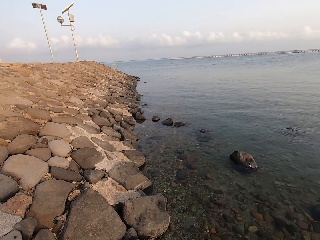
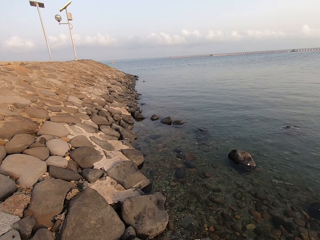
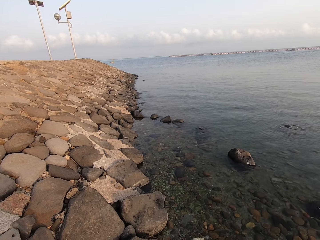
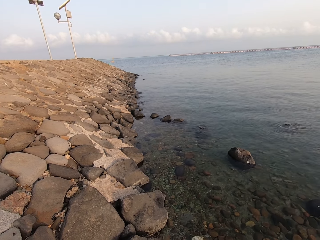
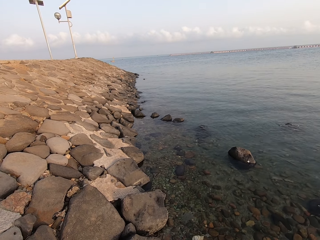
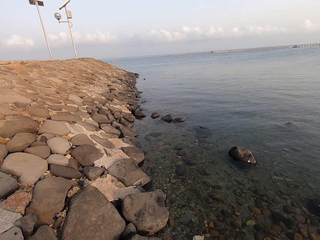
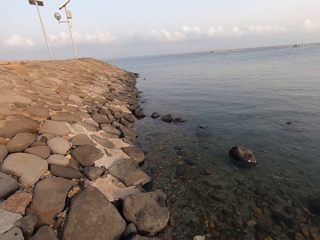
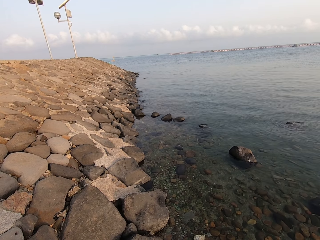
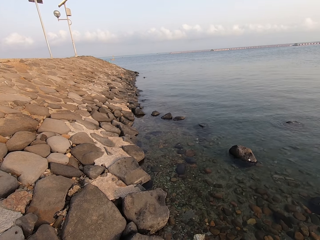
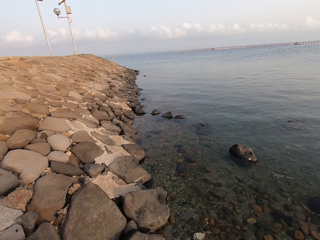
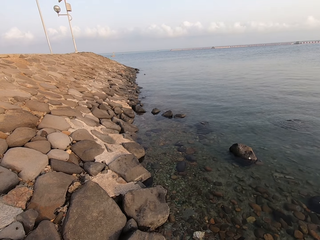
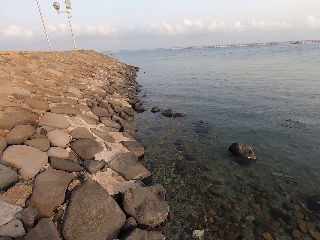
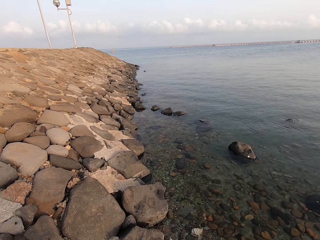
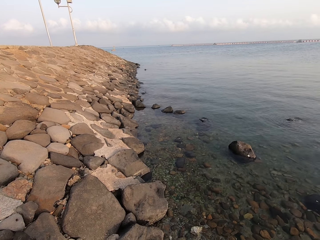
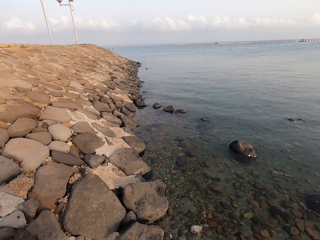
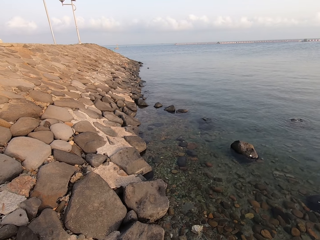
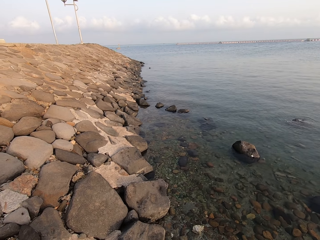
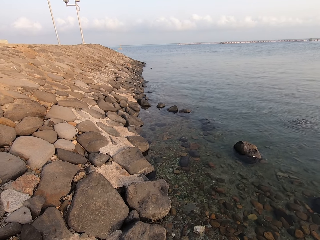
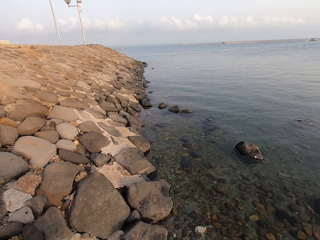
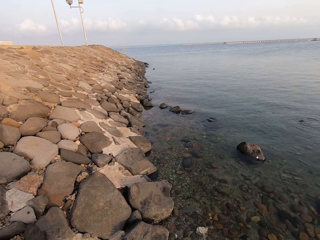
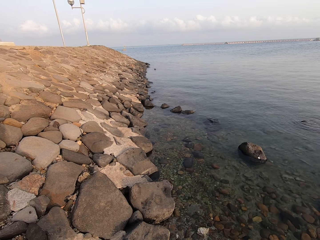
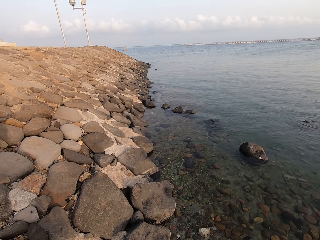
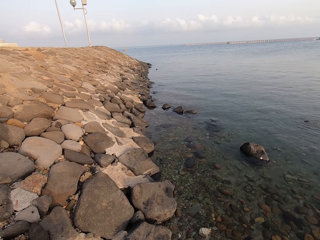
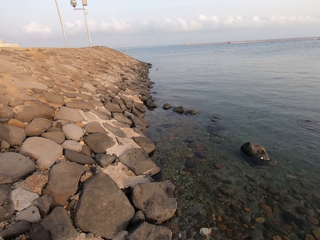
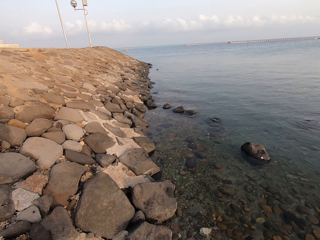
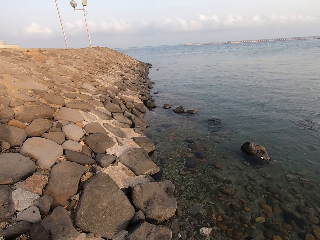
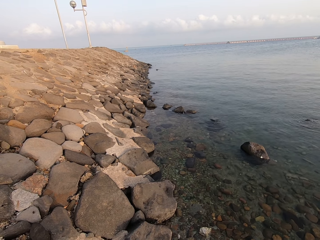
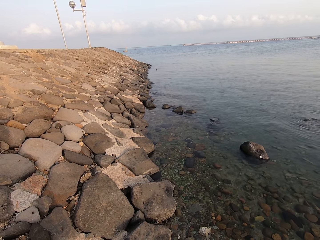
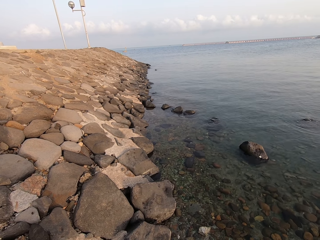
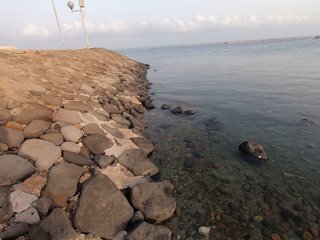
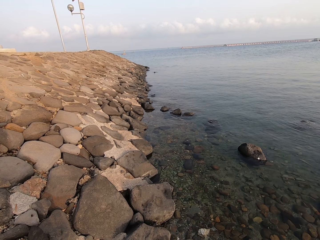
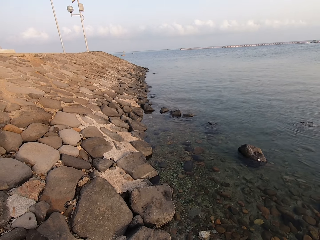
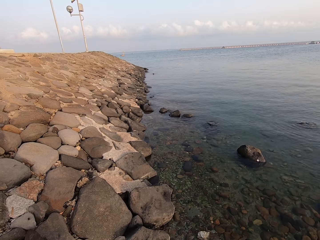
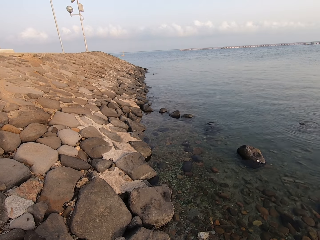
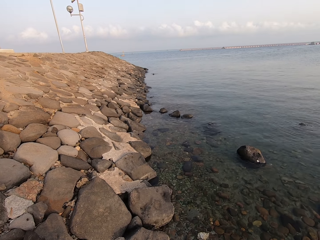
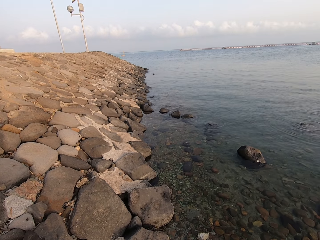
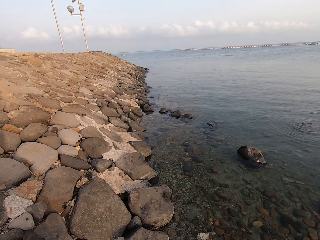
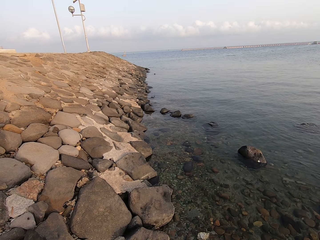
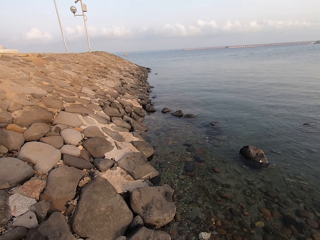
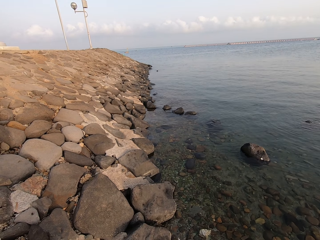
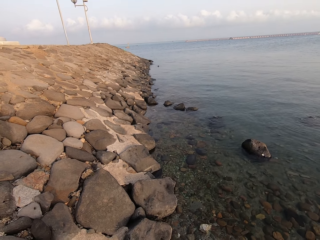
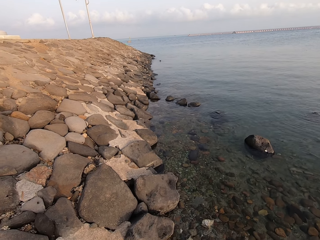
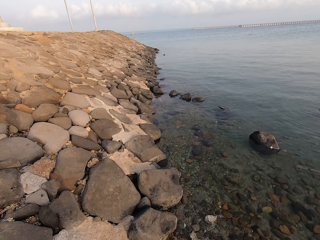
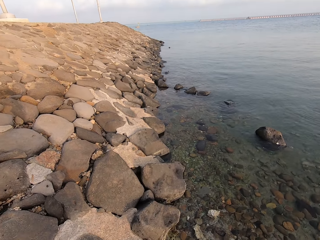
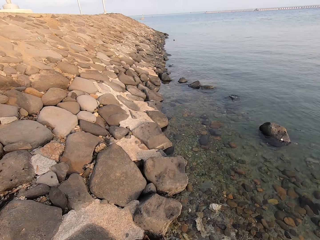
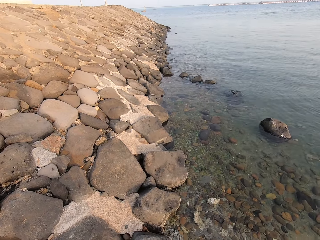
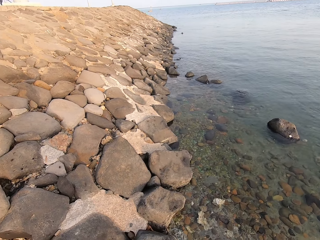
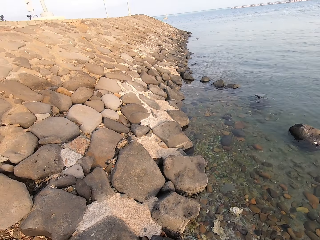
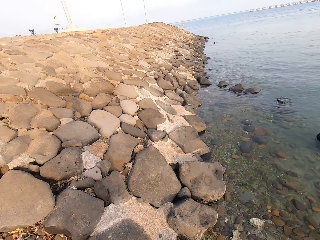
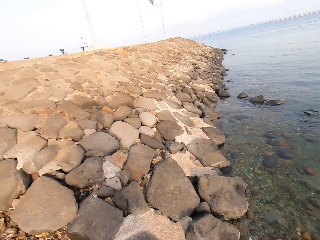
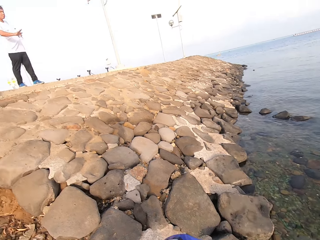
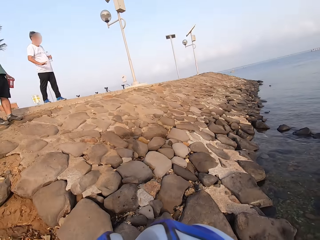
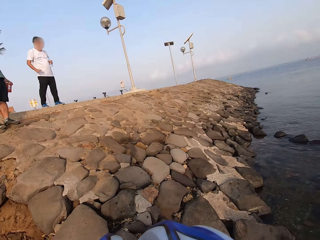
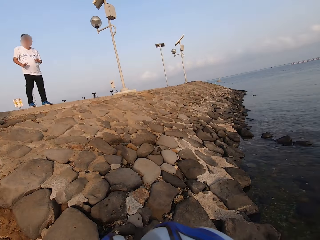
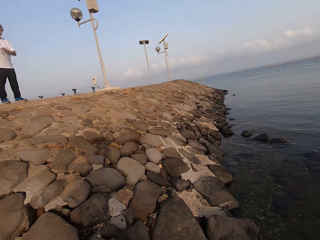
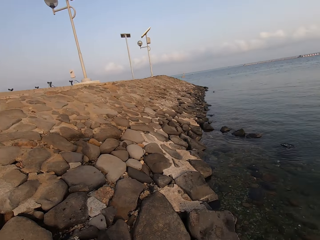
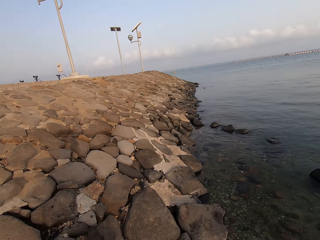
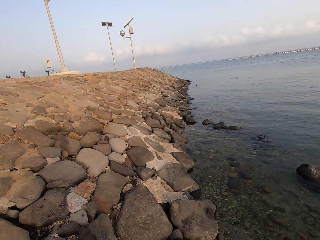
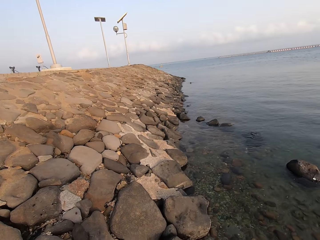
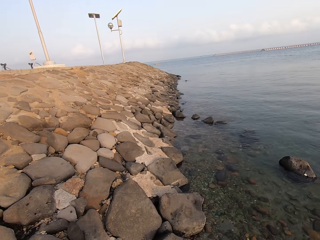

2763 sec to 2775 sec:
The camera wearer looks around.

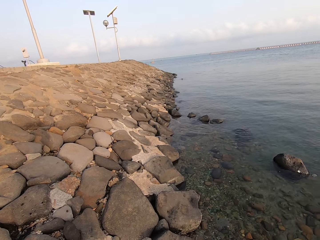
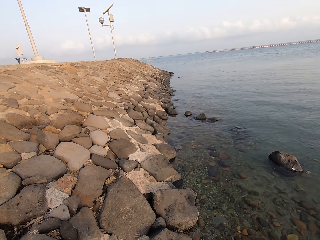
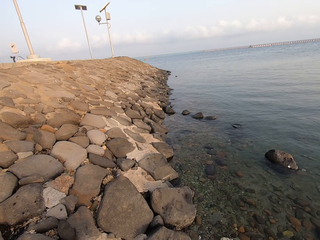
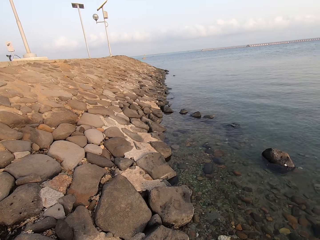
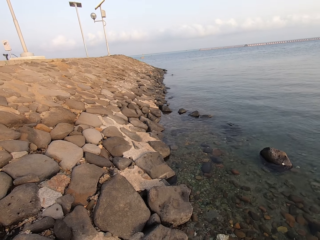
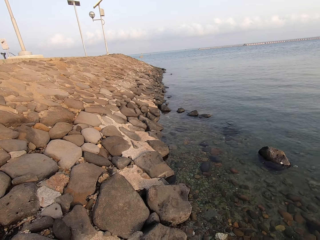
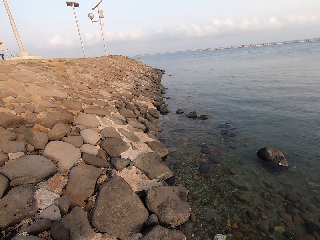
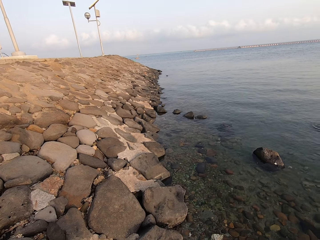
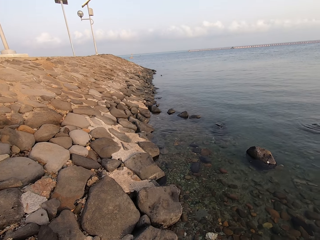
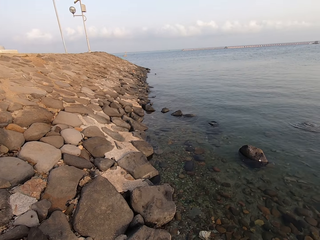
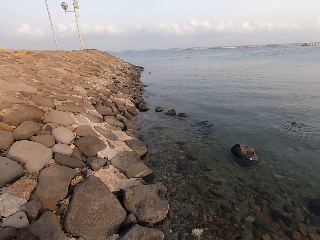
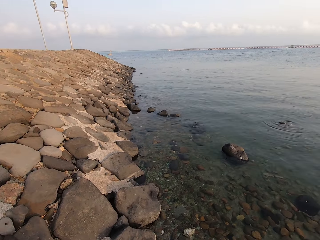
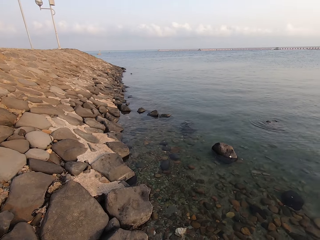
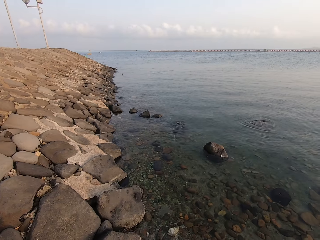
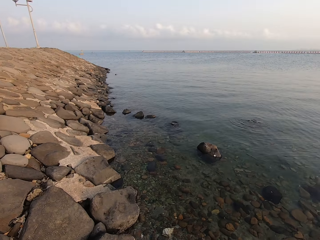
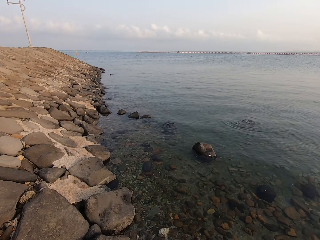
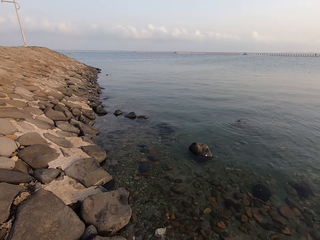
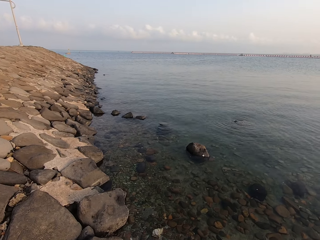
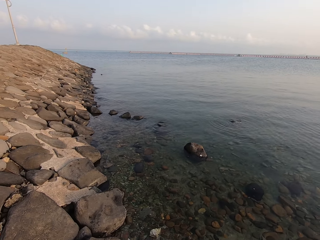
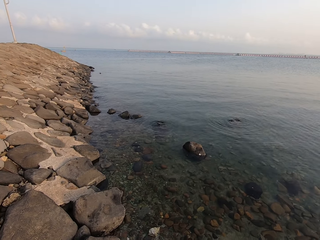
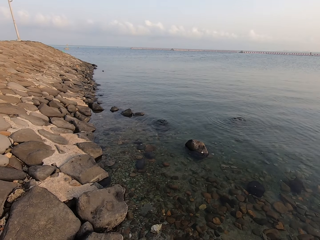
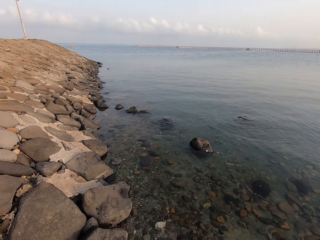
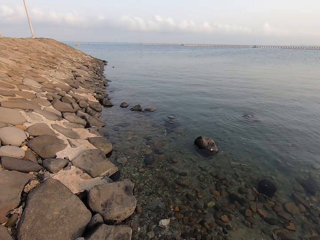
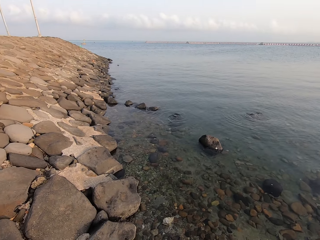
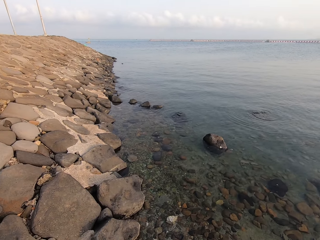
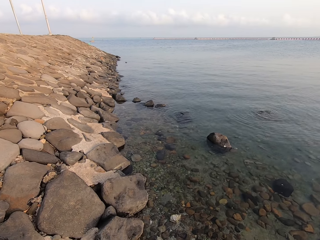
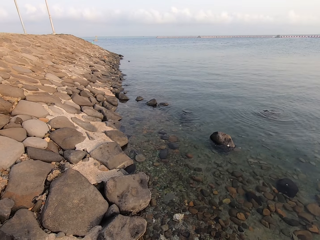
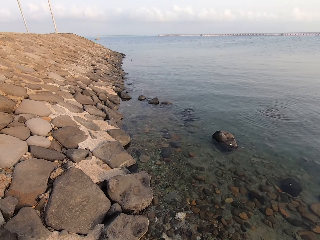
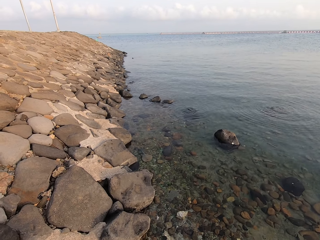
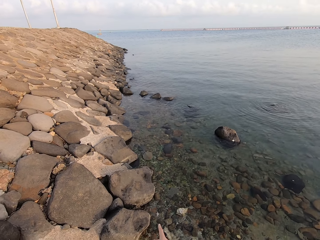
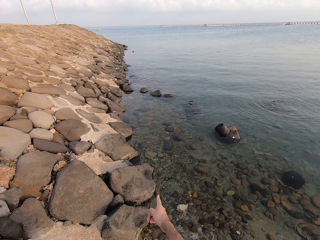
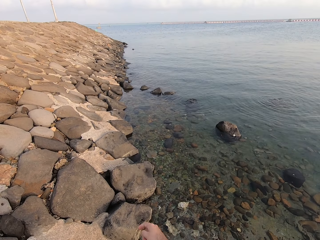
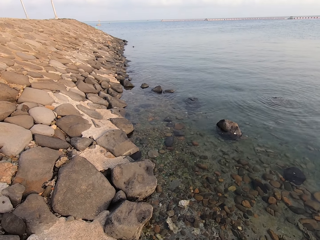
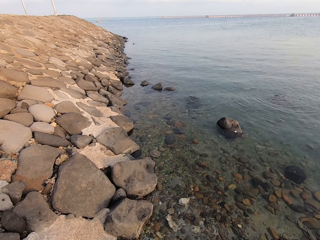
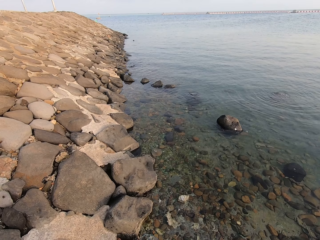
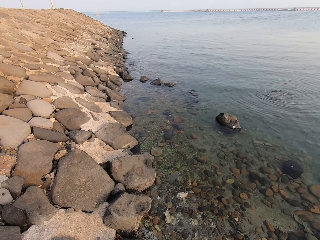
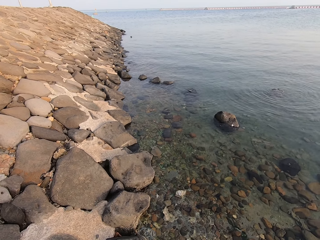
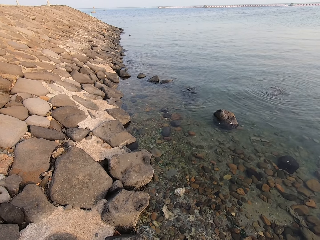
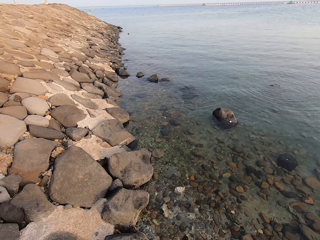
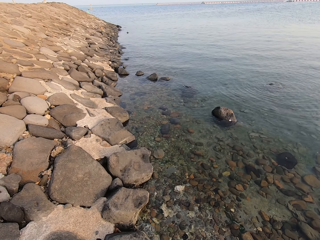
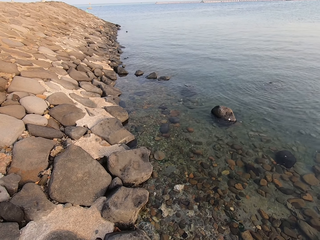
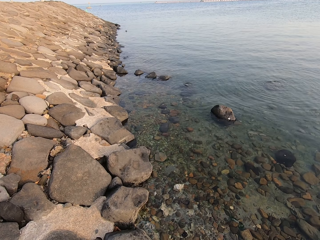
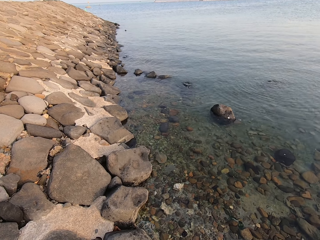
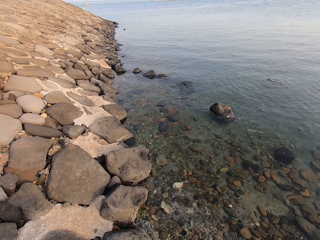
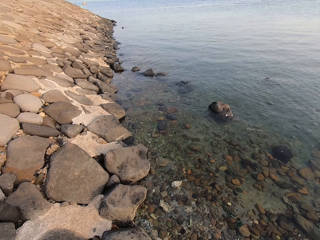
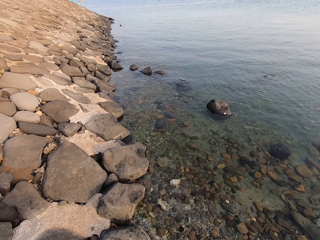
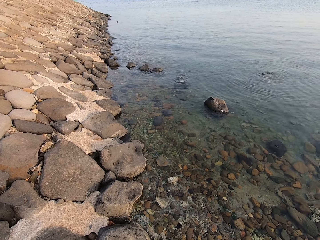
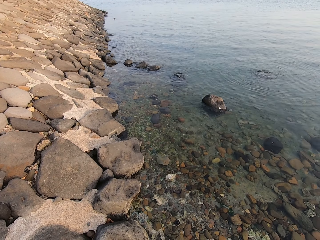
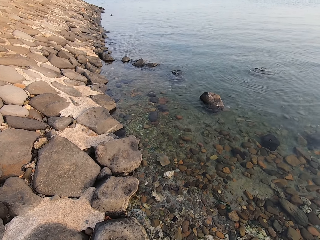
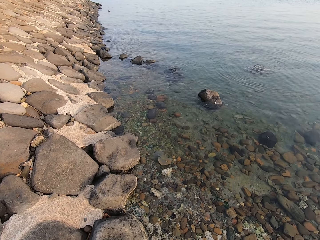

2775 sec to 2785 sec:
The camera wearer points at a fish.
